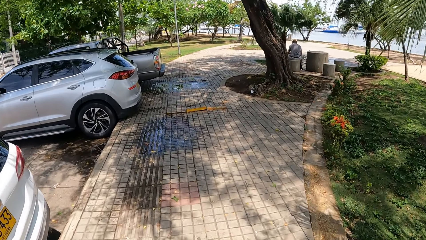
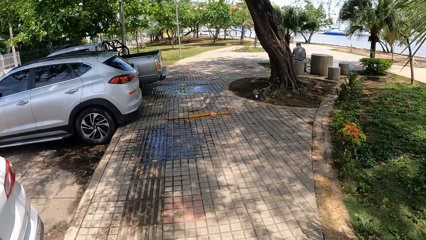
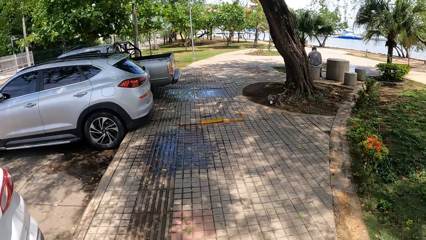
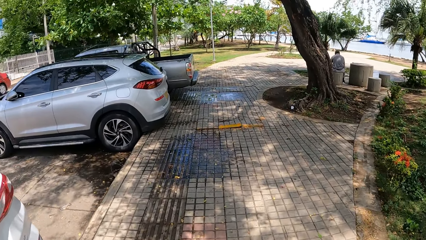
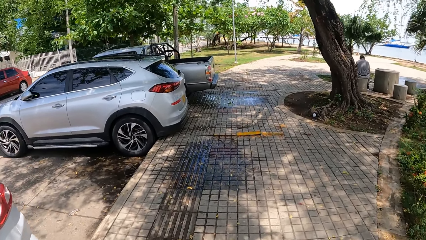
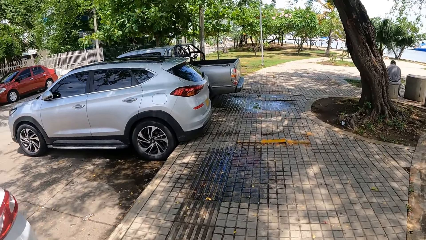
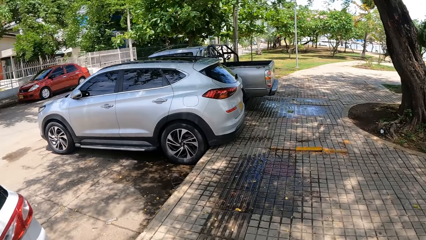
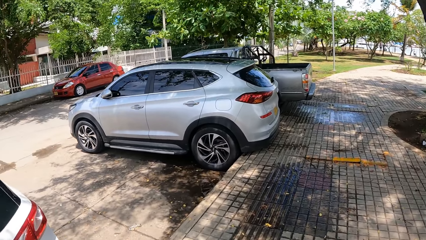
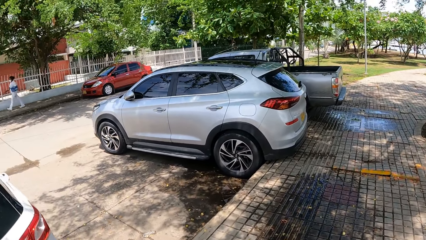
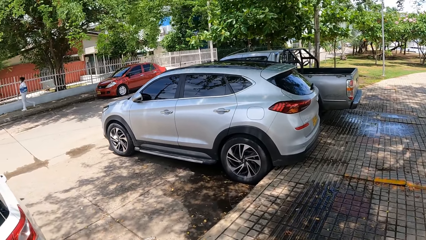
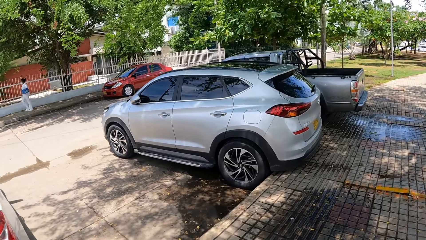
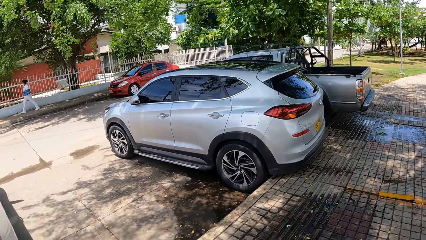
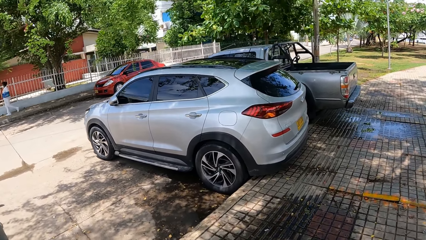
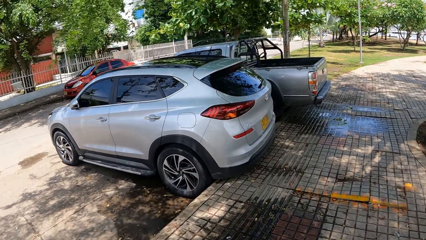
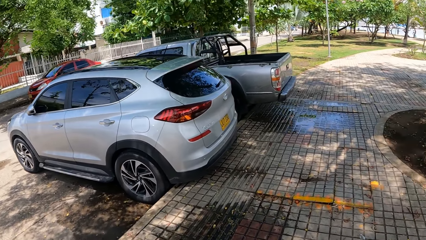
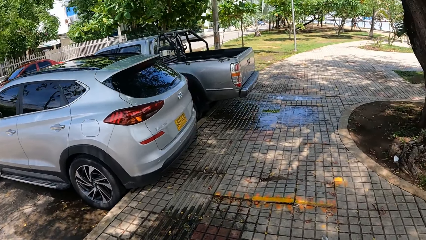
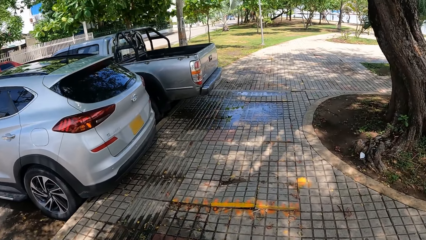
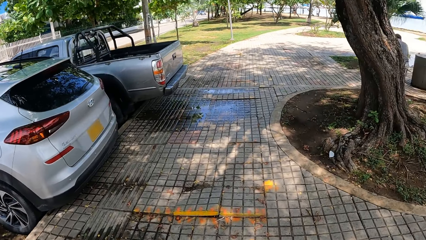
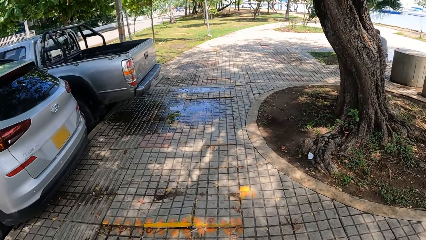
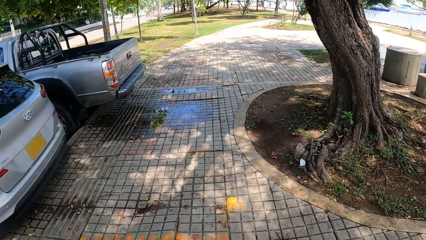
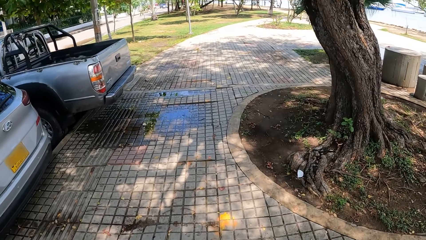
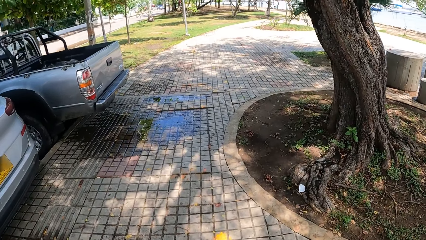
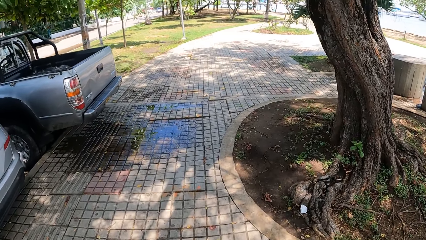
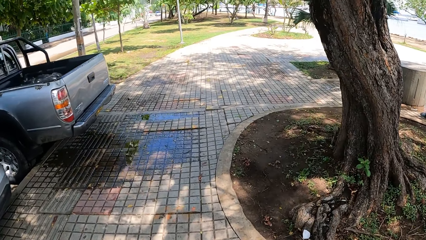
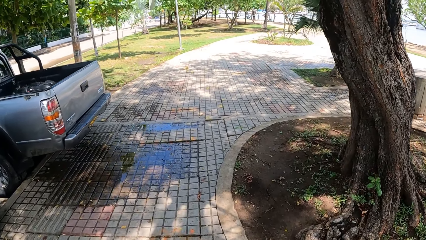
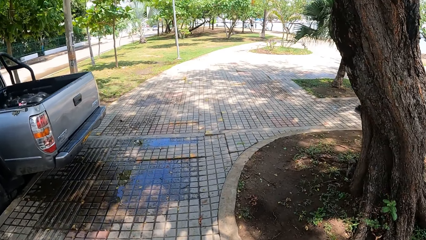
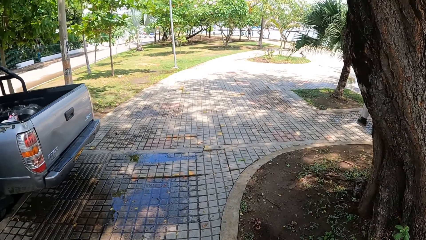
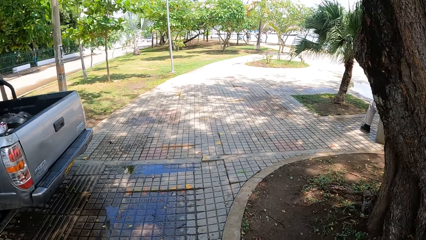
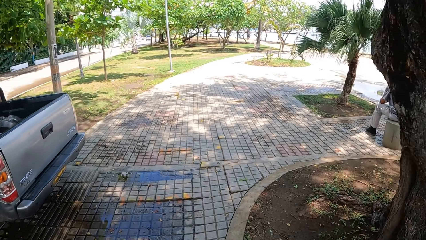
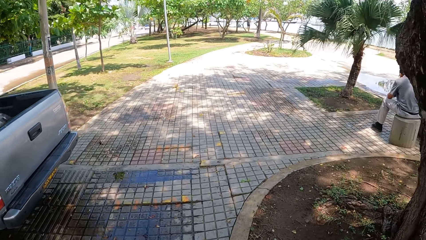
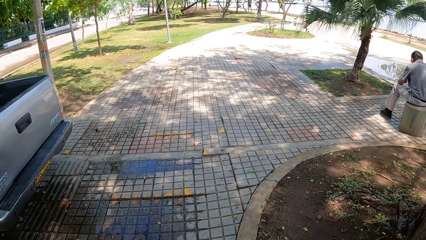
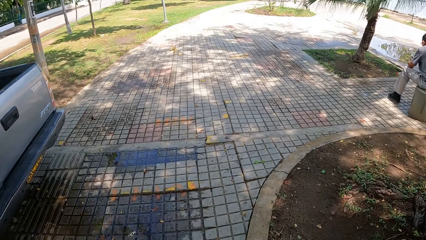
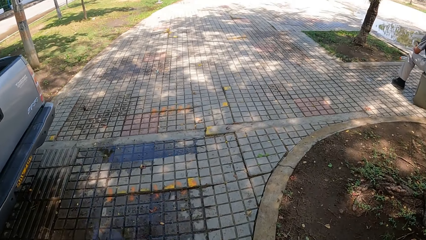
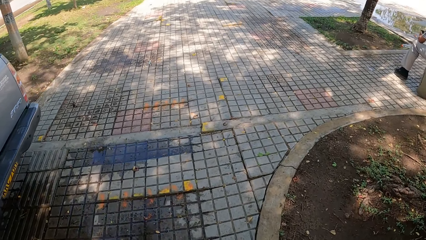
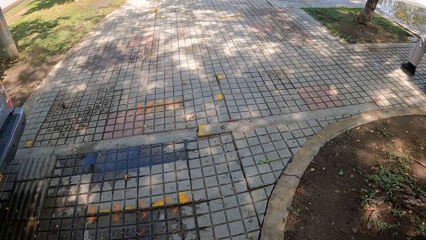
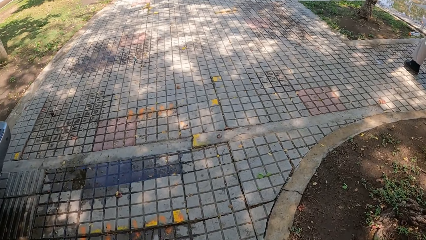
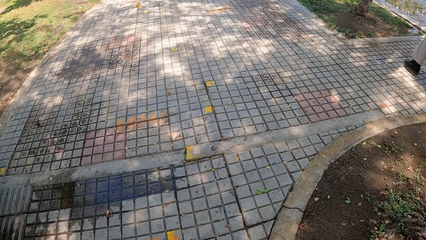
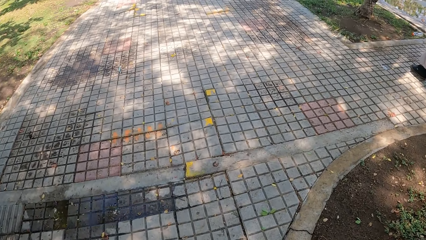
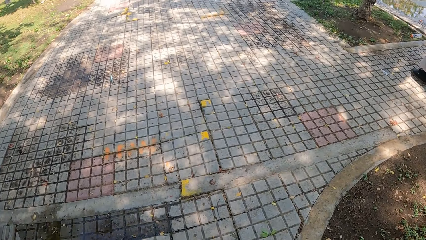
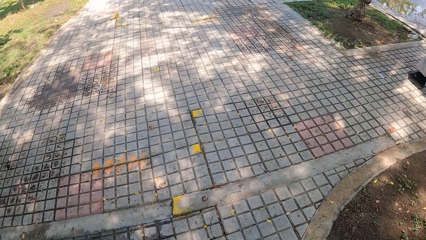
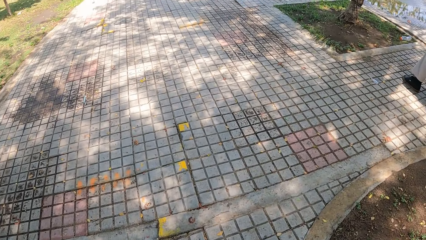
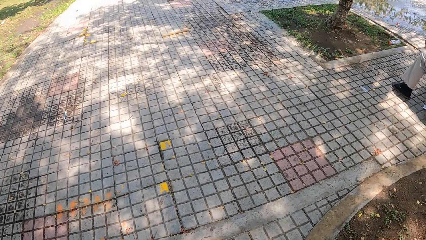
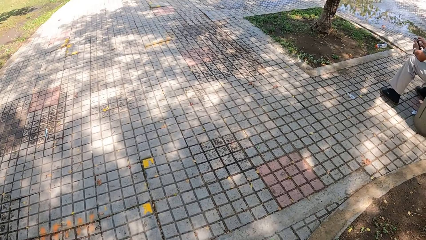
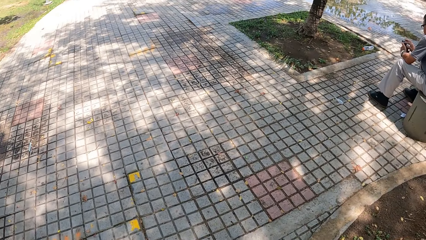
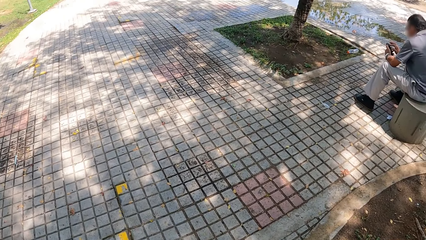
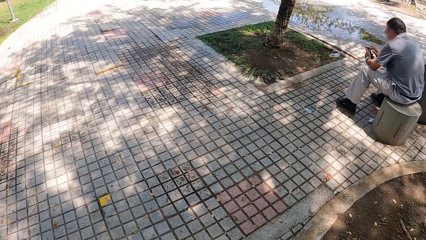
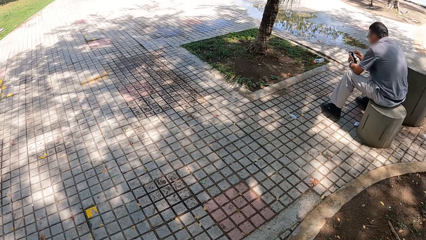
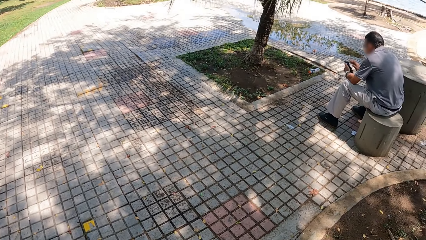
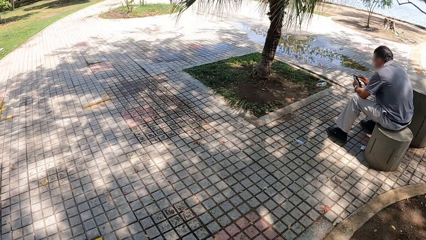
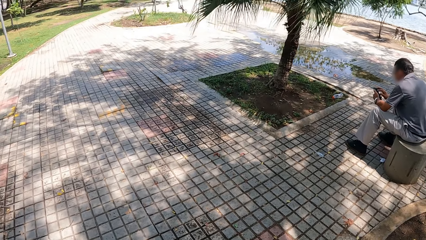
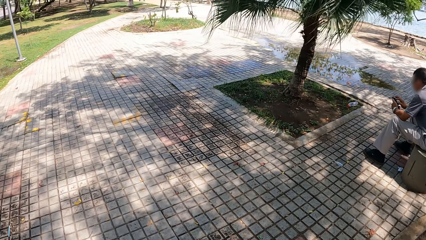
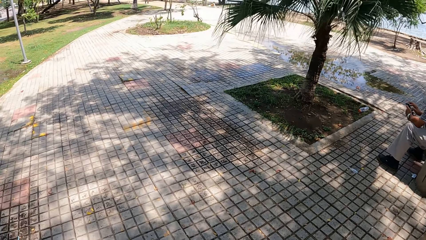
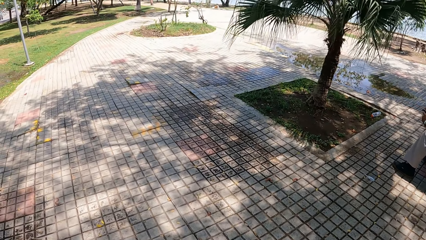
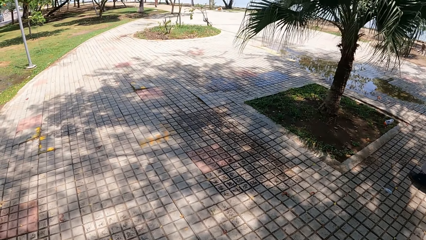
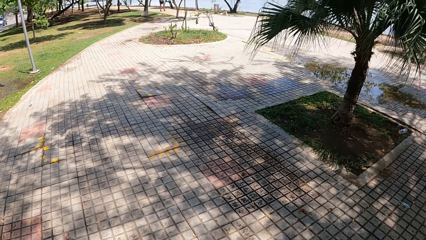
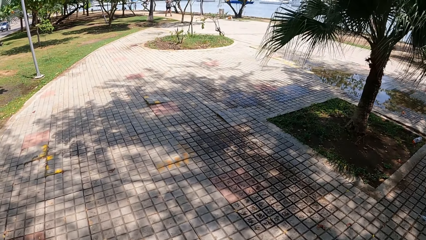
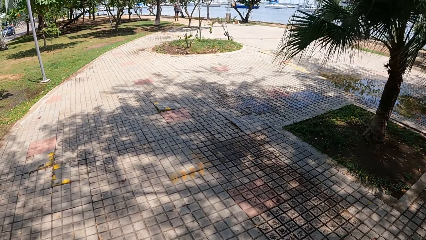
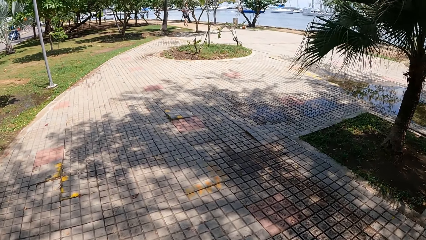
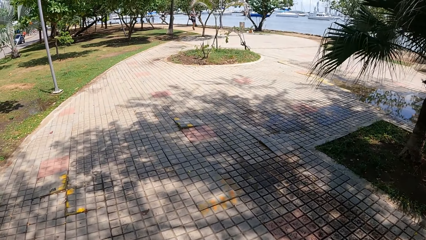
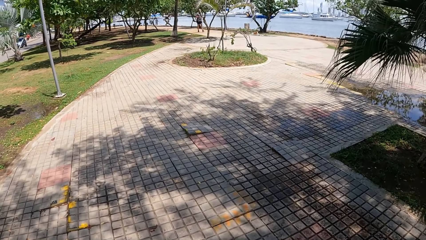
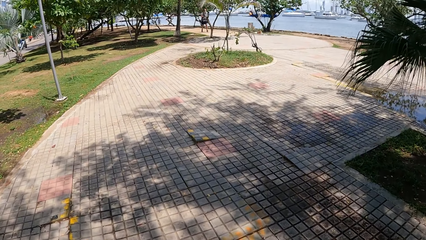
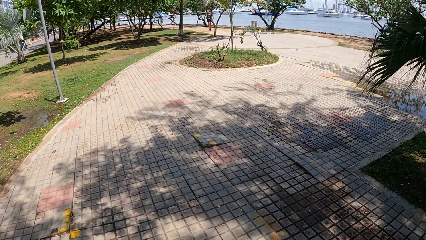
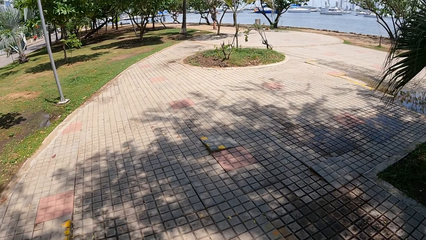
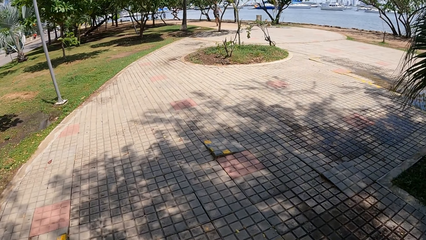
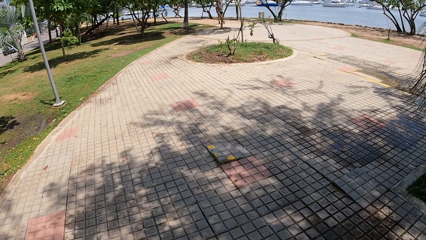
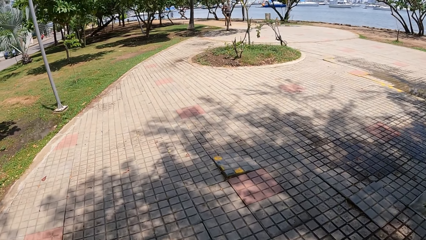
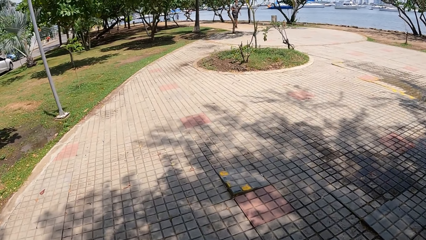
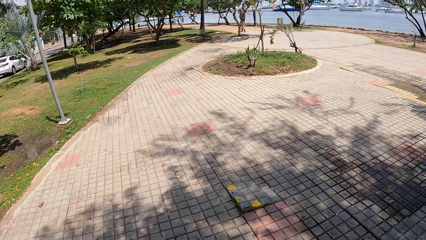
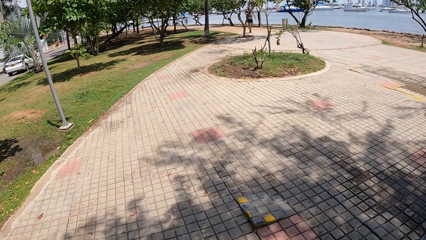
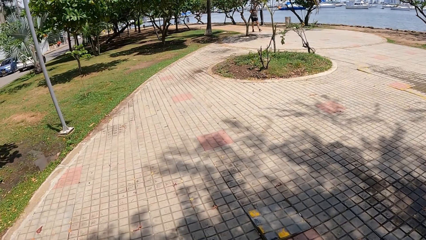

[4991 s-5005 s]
The camera wearer looks around and walks around. They walk around again. They look around.
